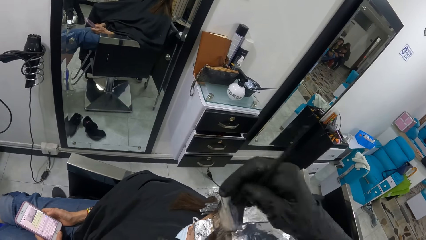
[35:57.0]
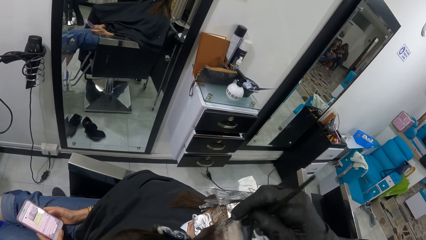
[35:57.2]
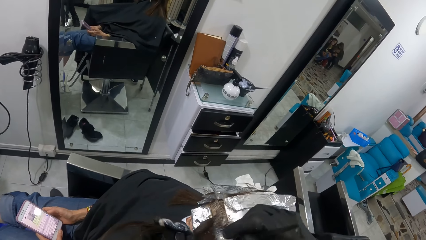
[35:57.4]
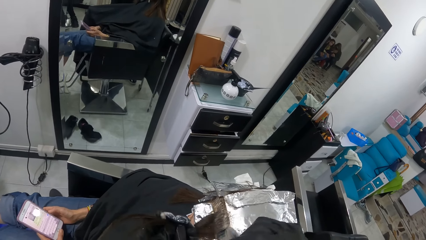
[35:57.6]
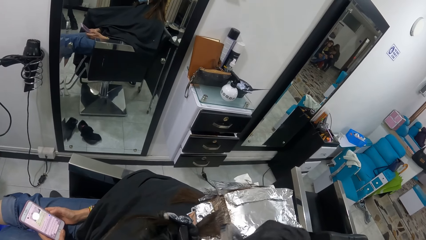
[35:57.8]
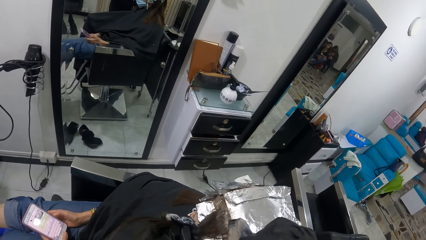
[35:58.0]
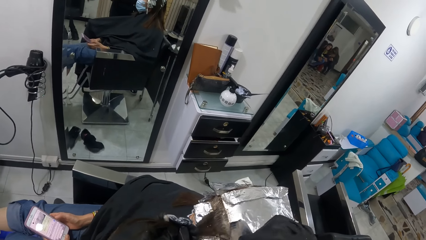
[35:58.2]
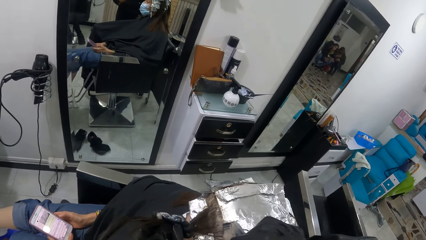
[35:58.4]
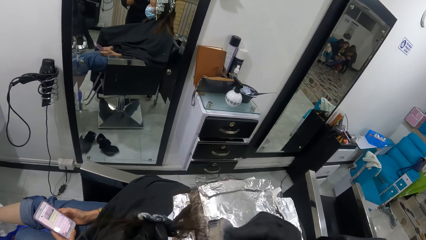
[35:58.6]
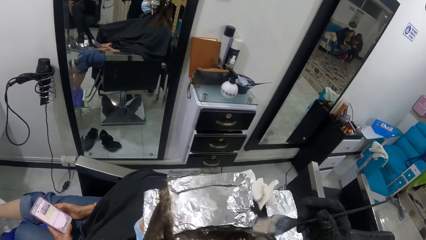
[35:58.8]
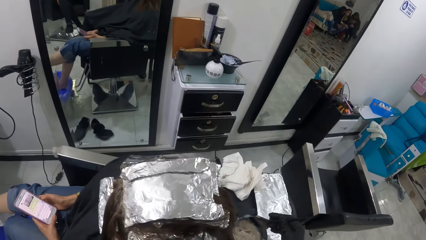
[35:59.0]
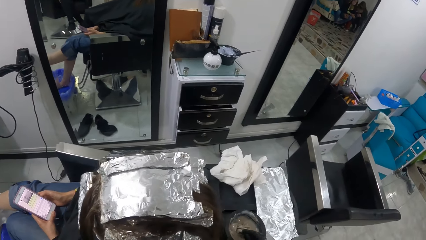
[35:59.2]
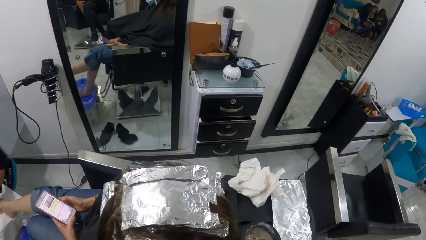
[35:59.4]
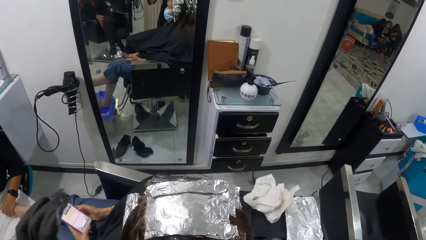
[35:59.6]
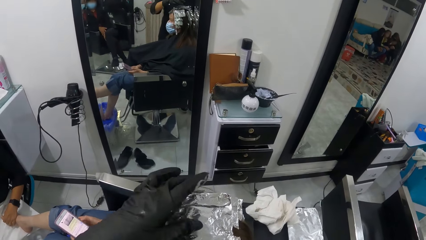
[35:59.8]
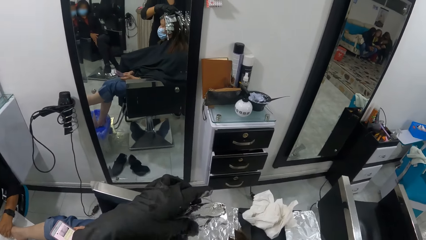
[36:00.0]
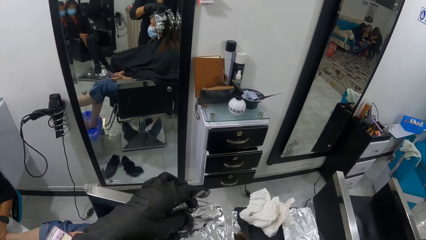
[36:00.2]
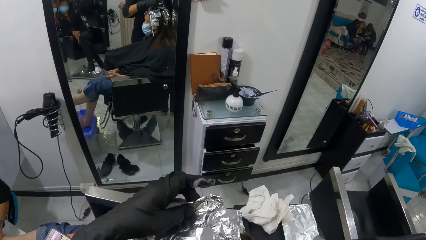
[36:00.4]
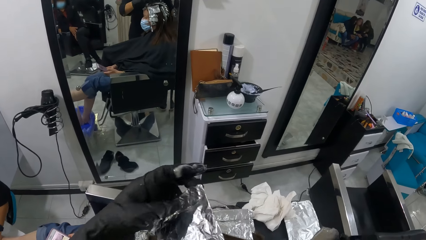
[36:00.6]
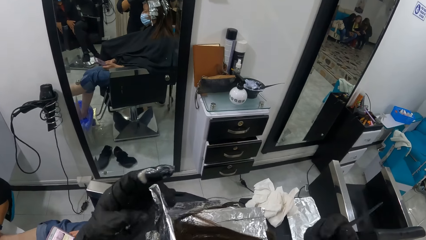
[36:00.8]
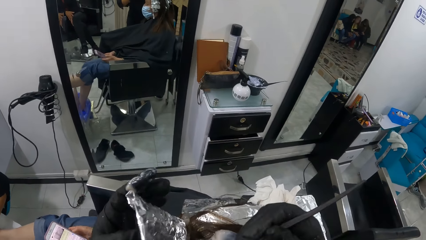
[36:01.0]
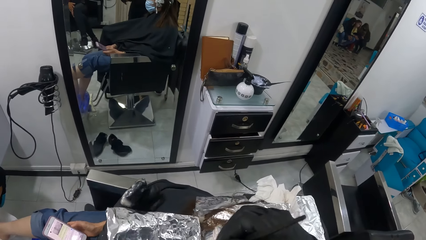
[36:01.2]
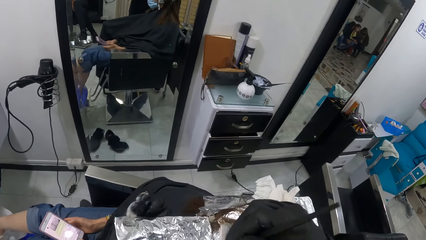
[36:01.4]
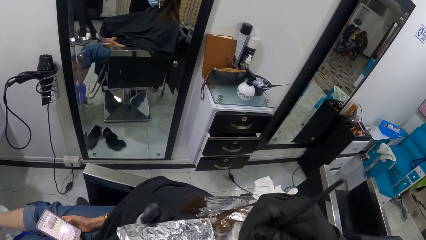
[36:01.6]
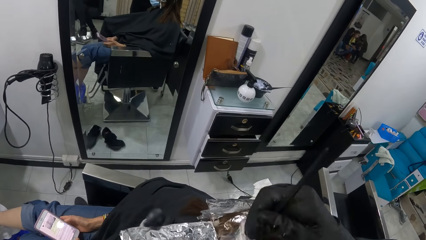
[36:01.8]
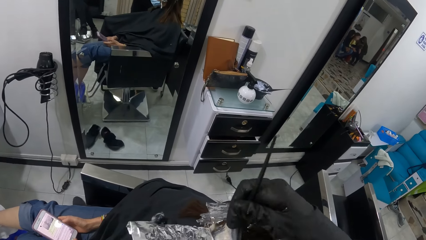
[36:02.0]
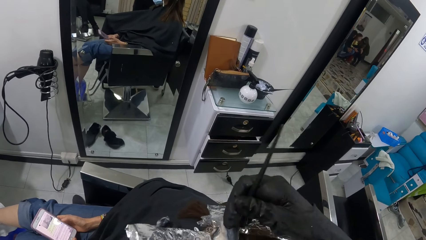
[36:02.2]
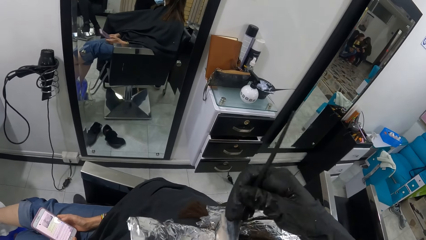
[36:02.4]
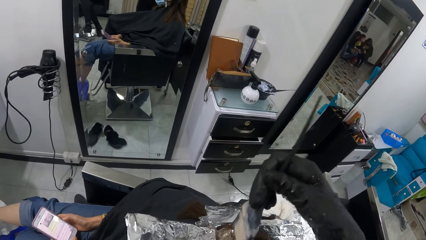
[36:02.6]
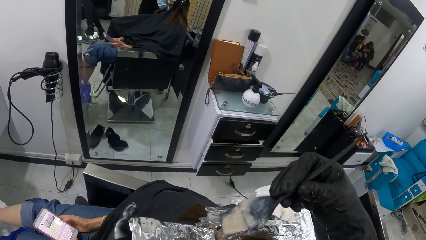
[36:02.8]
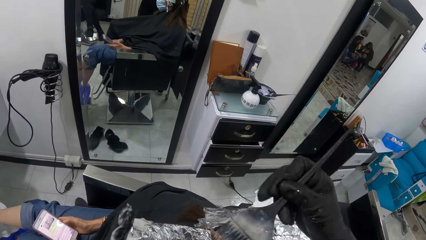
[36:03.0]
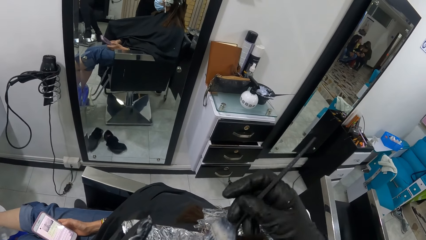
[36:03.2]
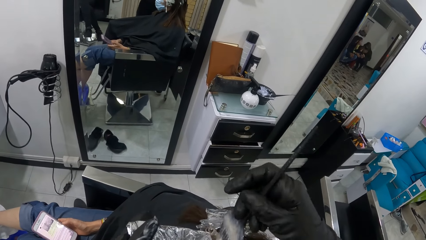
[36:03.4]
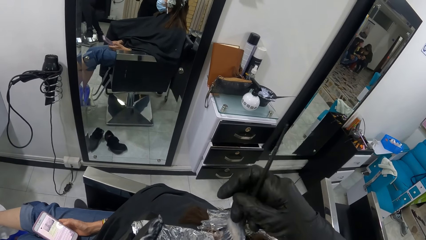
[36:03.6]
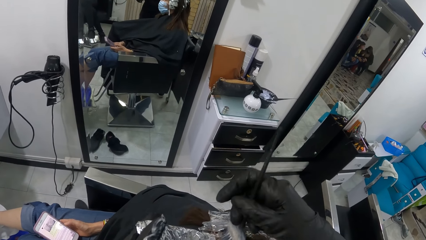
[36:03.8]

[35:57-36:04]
The camera wearer takes some mixture of hair lotion cream and colour gel from the bowl with the brush. She lifts the foil on the head of the woman with her left hand. She applies the mixture of hair lotion cream and colour gel to the hair of the woman with the brush.

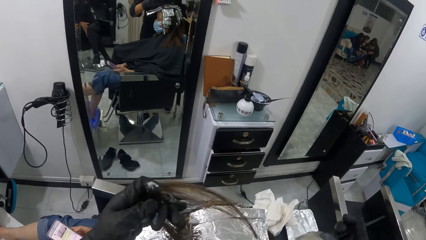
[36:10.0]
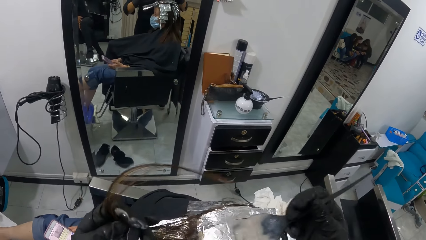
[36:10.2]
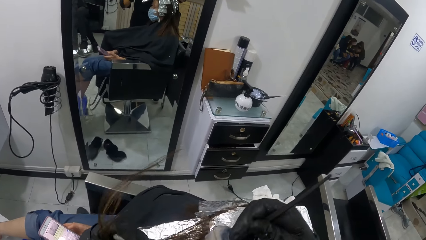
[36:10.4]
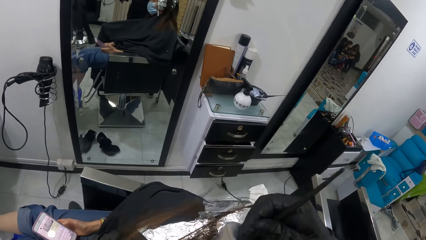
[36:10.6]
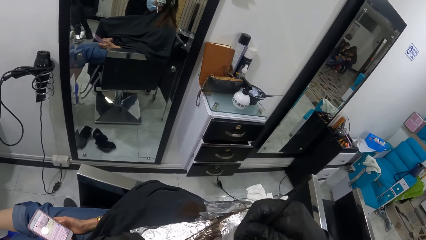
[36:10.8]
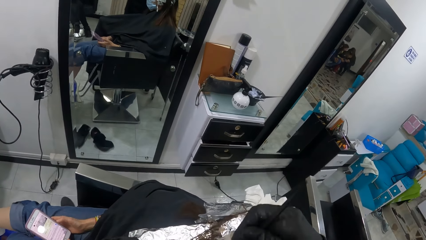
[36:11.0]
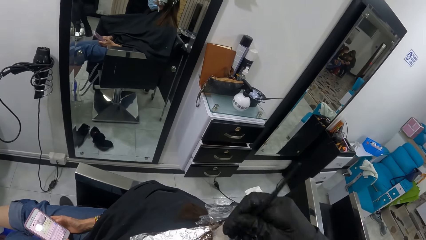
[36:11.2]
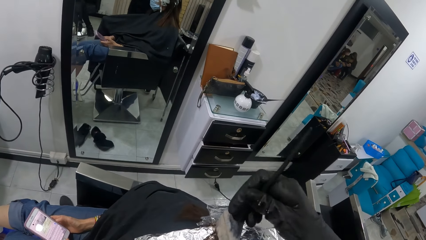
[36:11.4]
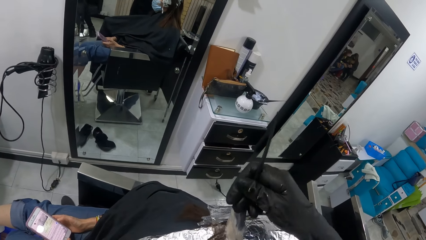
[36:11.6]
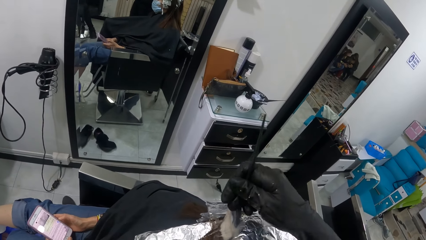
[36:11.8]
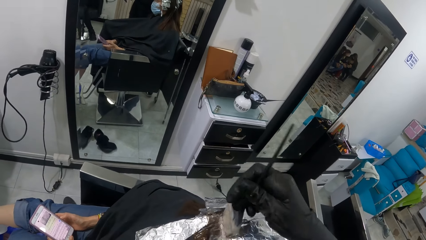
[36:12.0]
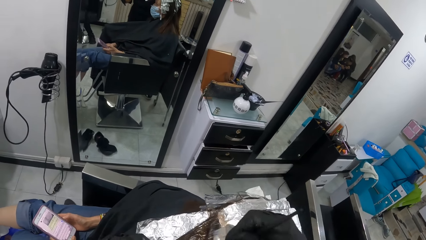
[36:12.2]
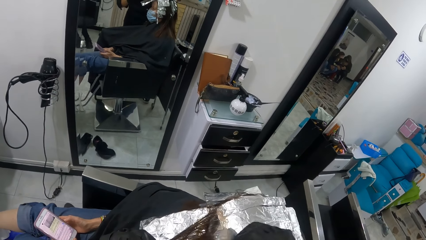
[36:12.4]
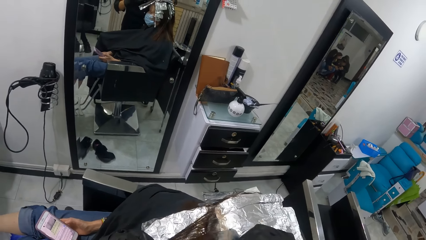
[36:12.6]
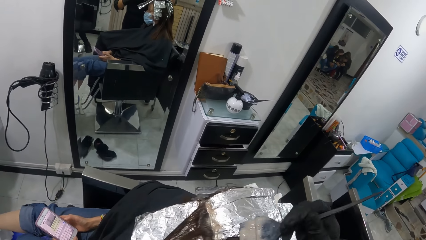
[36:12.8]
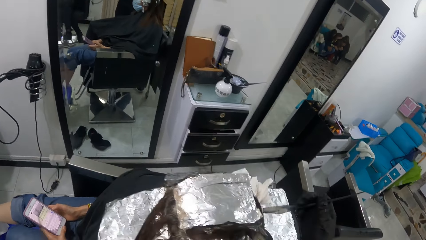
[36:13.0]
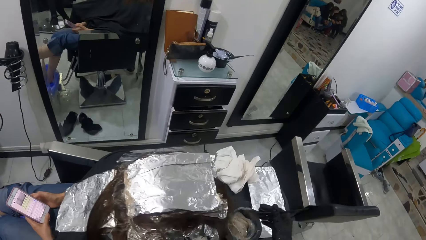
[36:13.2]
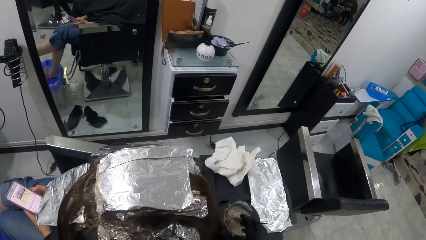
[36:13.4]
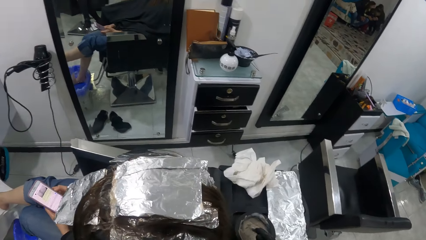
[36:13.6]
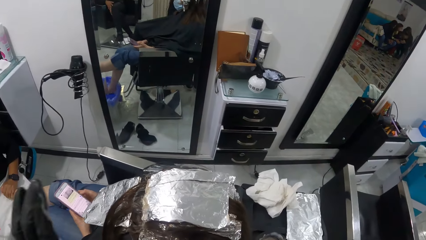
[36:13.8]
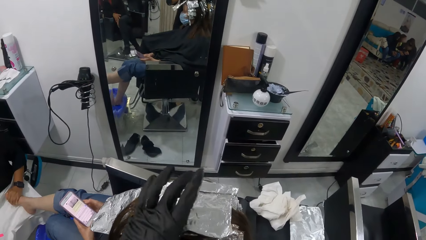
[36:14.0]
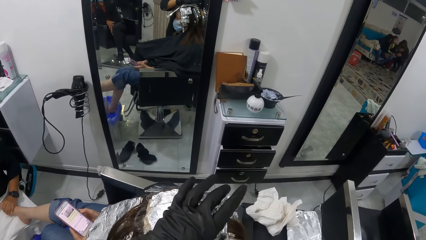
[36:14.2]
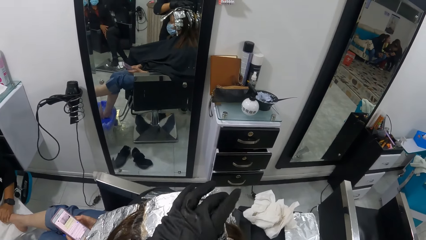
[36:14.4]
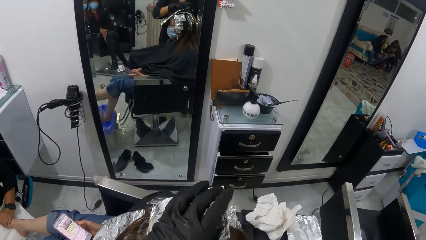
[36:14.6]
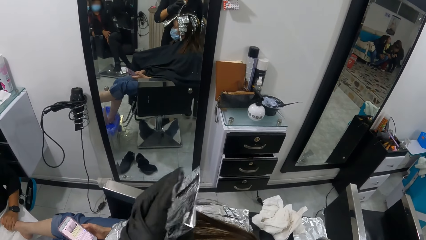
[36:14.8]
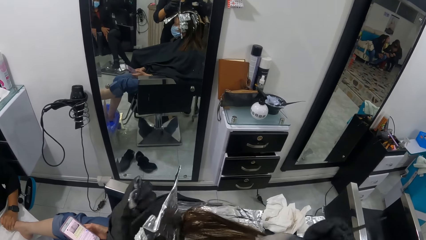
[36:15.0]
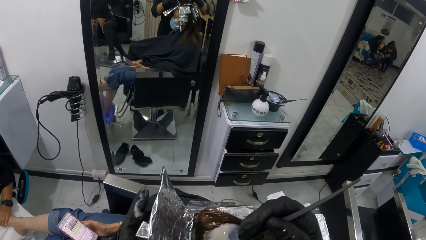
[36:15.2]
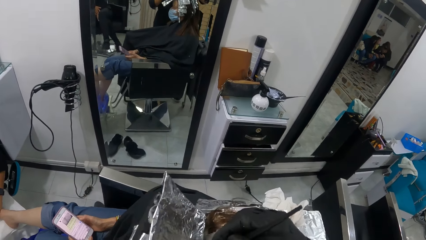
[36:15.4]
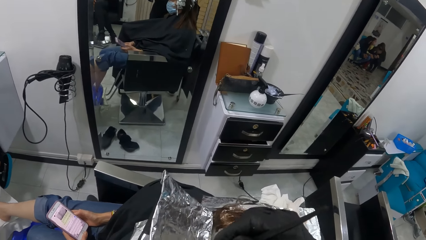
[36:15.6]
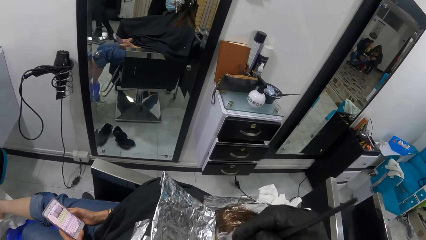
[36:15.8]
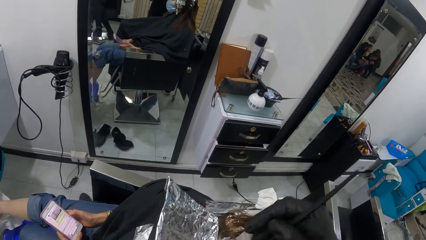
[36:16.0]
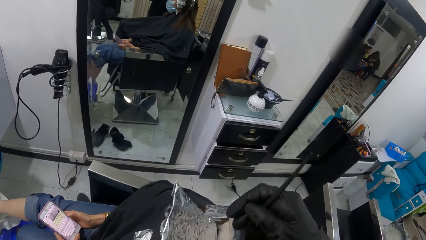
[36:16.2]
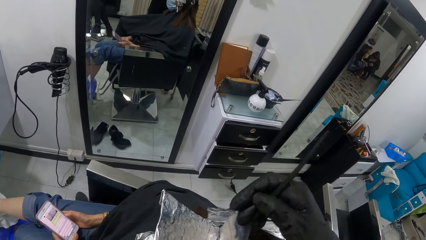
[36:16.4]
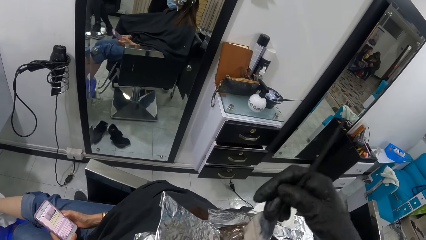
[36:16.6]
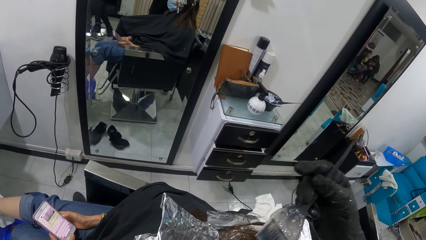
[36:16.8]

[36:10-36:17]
The camera wearer applies the mixture of hair lotion cream and colour gel to the hair of the woman with the brush. She takes some mixture of hair lotion cream and colour gel from the bowl with the brush. She lifts the foil on the head of the woman with her left hand. She rubs the cream in the brush on the hair of the woman with her right hand.

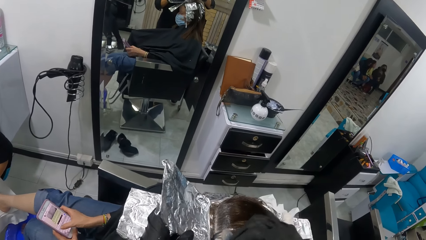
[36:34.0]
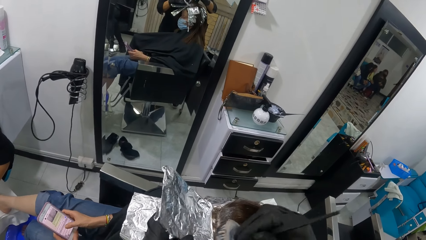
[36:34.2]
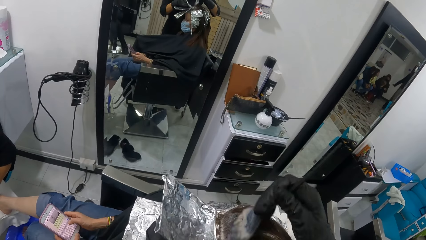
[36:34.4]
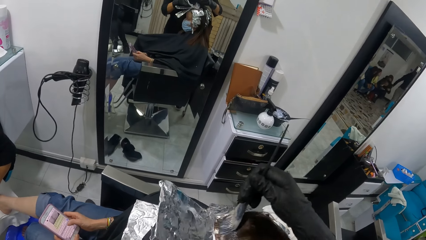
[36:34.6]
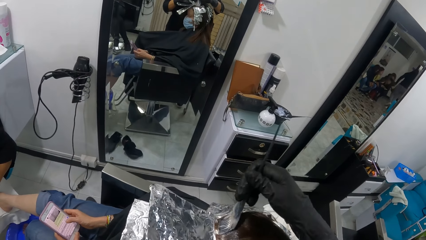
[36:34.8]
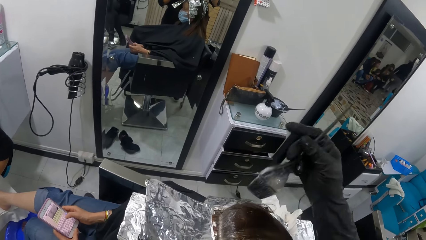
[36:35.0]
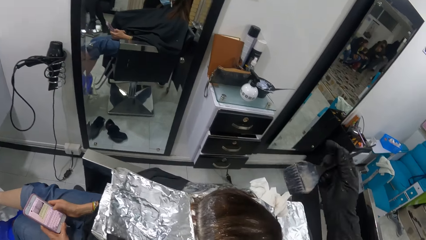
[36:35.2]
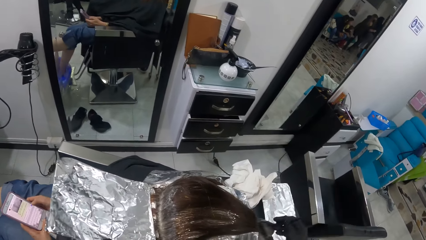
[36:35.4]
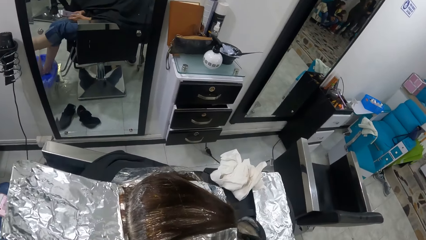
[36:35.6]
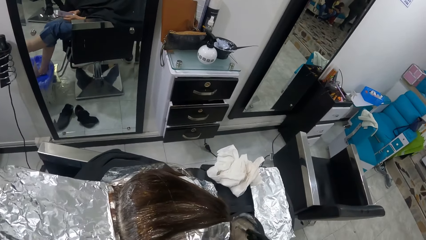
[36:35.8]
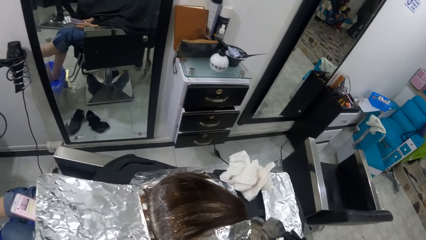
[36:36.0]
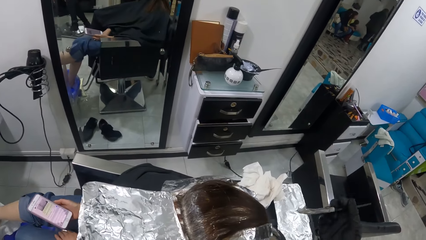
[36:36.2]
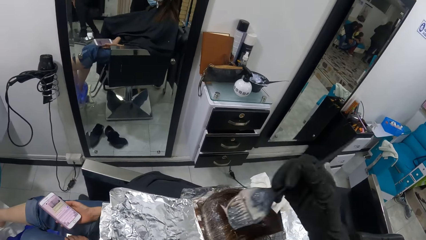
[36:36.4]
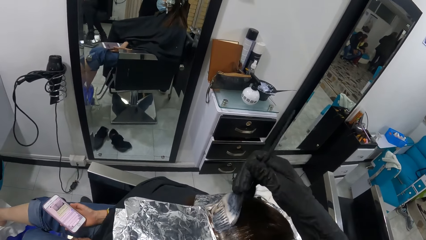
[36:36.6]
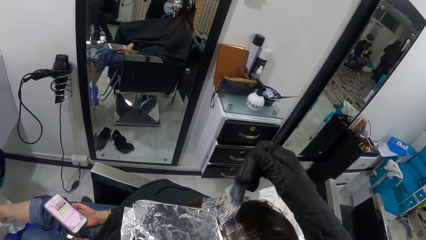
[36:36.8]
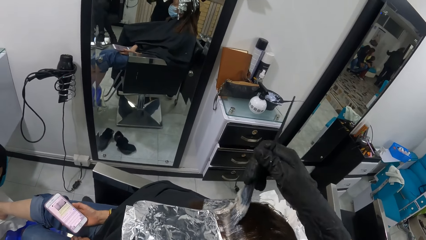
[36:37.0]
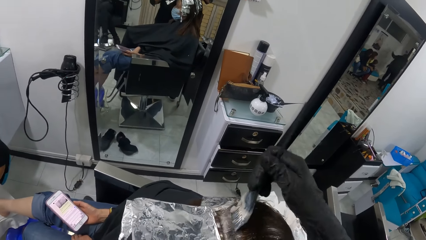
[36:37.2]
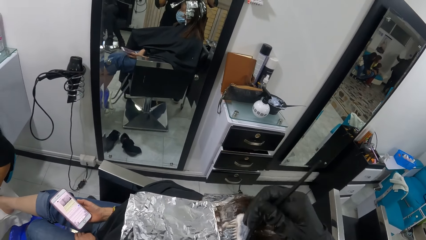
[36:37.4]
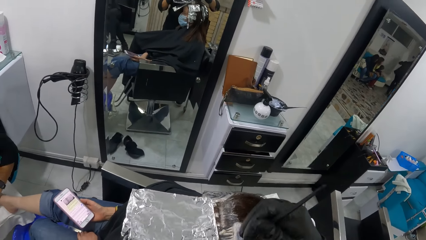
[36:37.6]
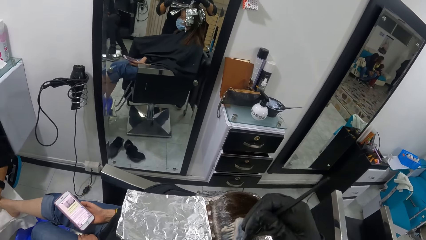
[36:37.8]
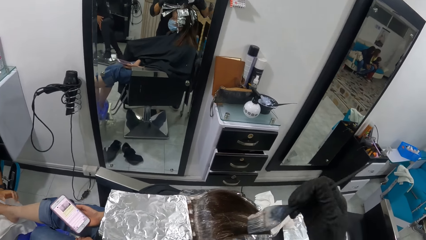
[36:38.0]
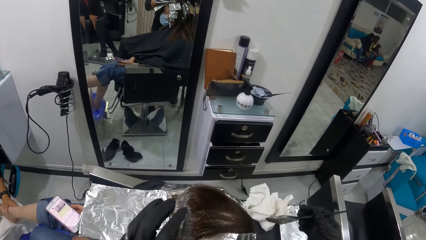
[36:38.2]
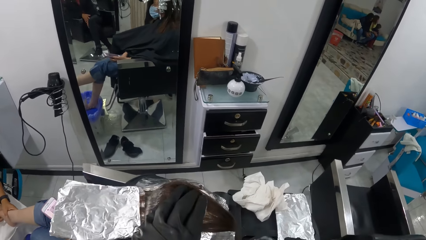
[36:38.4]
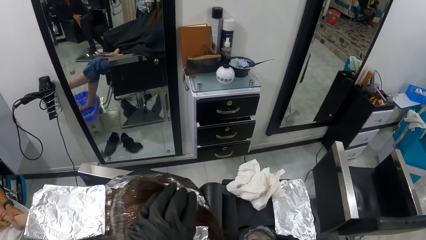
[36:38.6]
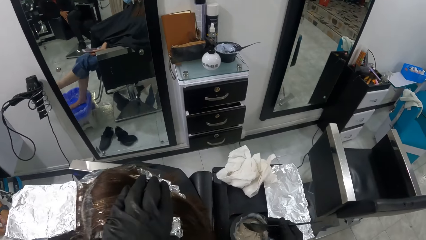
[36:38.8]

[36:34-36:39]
The camera wearer dips the brush in her right hand into the bowl containing the cream on the table. She rubs the cream in the brush on the hair of the woman with her right hand.
